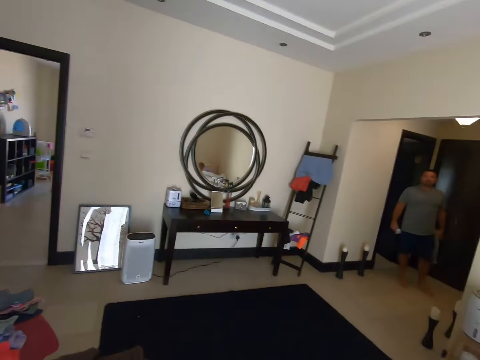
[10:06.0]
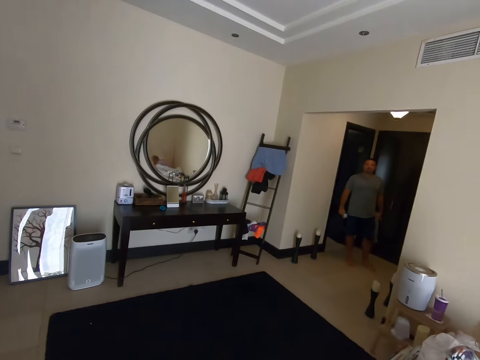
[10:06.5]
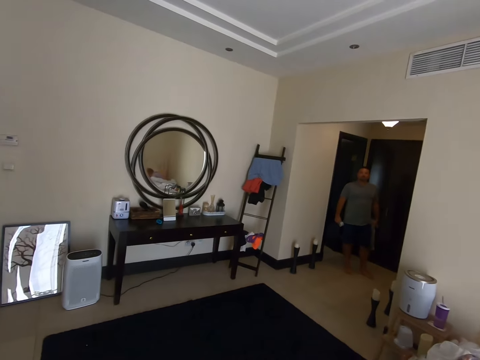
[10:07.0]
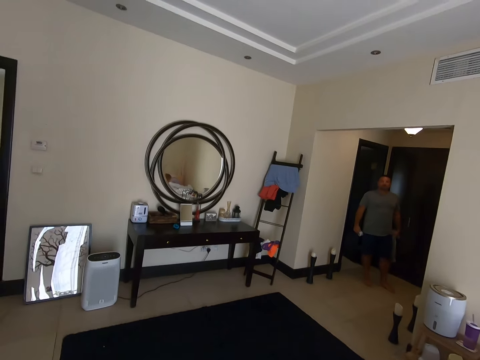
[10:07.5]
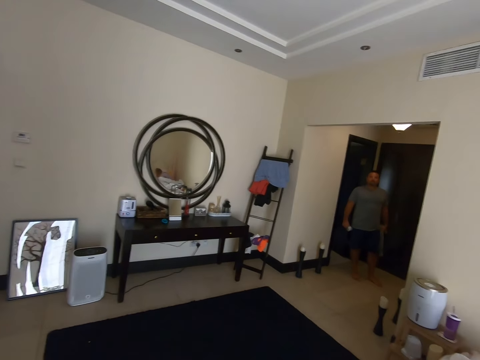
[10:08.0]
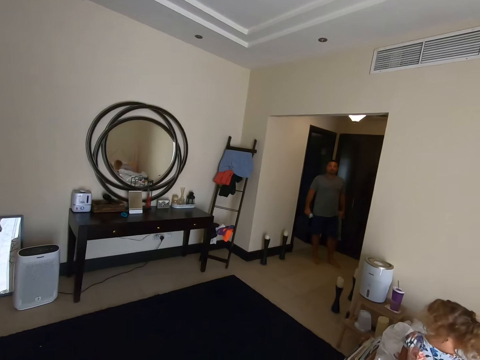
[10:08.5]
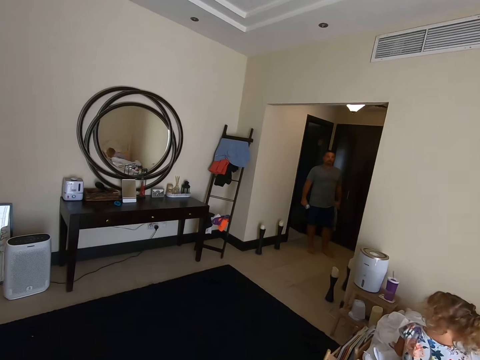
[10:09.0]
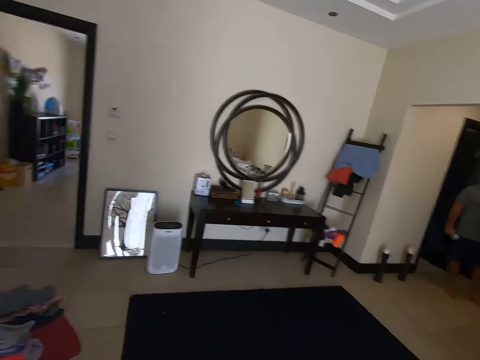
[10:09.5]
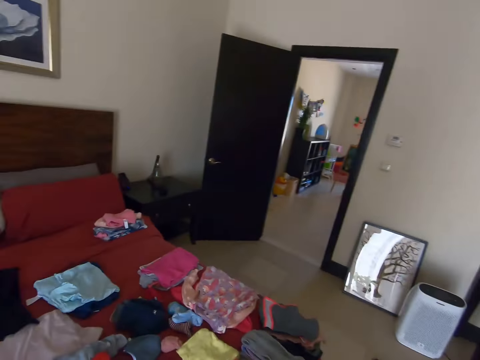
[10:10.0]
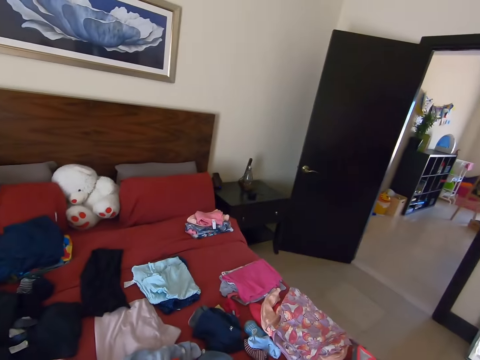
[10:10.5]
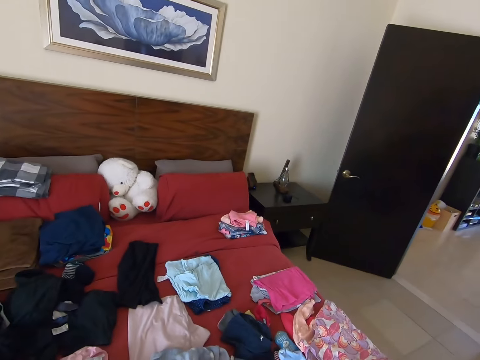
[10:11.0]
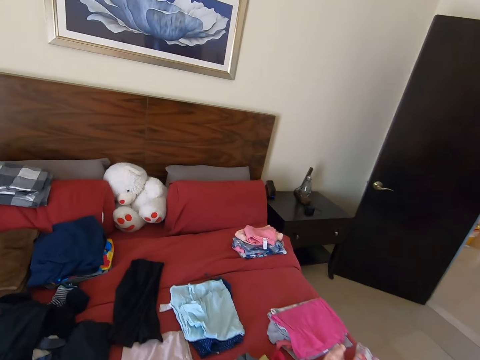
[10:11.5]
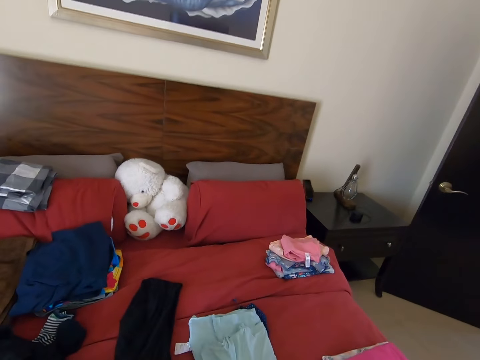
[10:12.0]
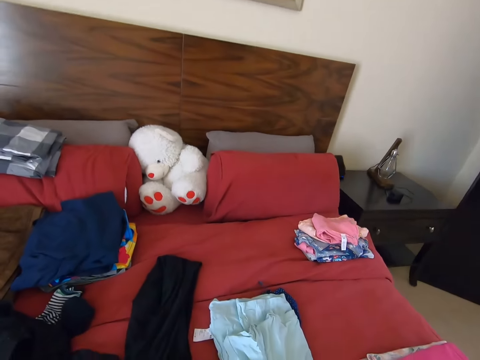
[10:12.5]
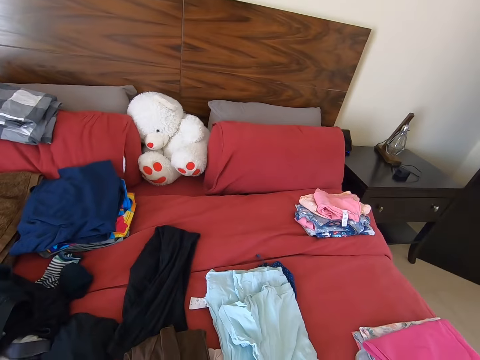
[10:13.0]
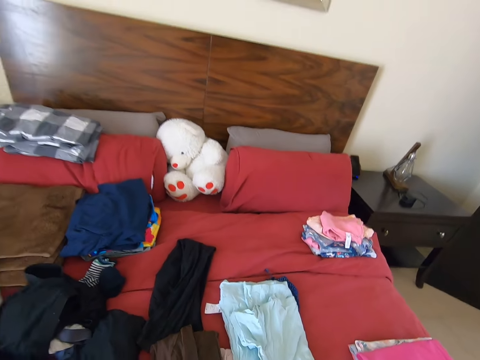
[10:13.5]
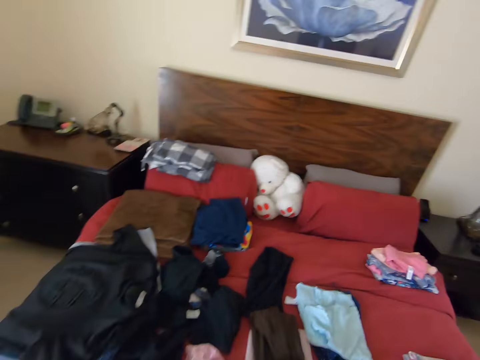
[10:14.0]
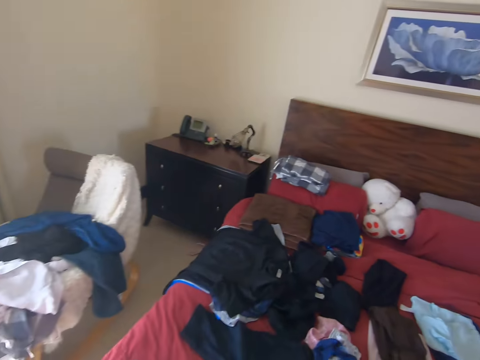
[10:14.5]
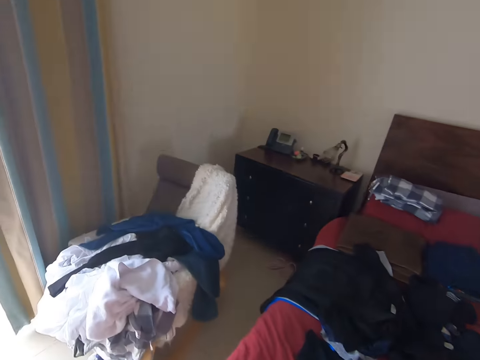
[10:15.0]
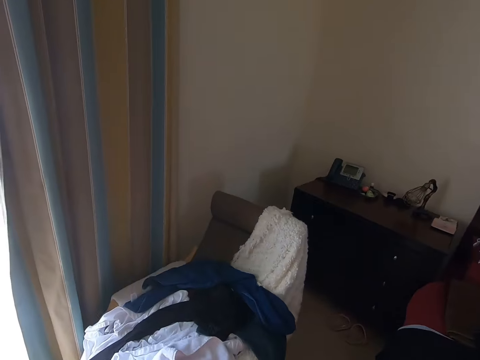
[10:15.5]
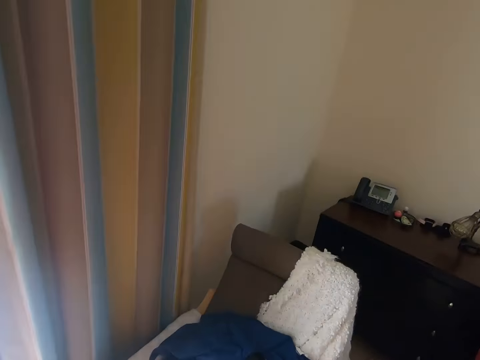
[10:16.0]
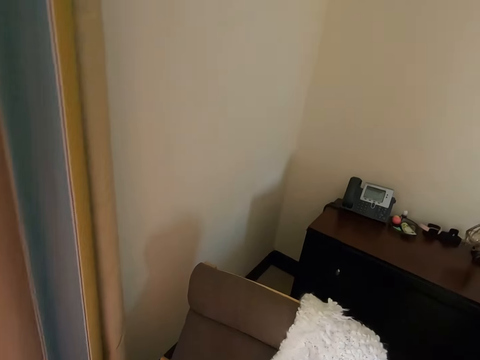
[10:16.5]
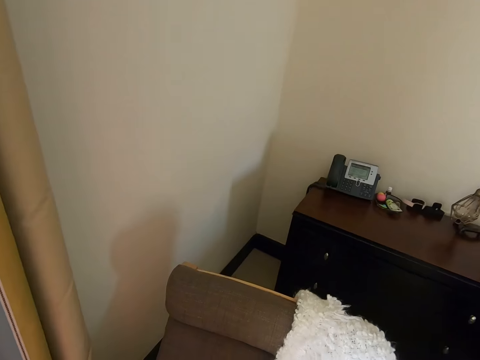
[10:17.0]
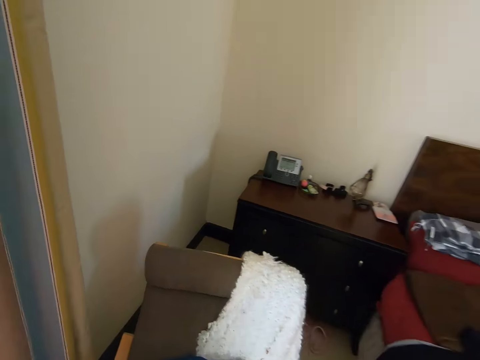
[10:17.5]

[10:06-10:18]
The camera wearer dialogues with a person. They hold a cloth. They dialogue with a man. They turn around. They look around and dialogue with the man. They do something and dialogue with the person. They hold clothes on the bed. They walk in the room and dialogue with the person. They turn around.

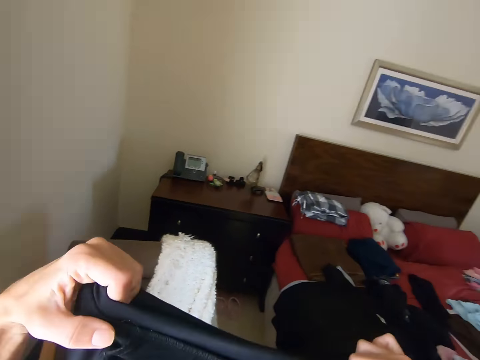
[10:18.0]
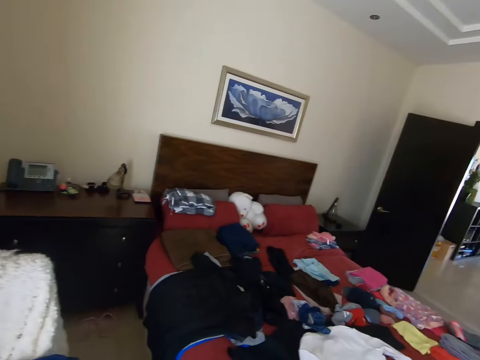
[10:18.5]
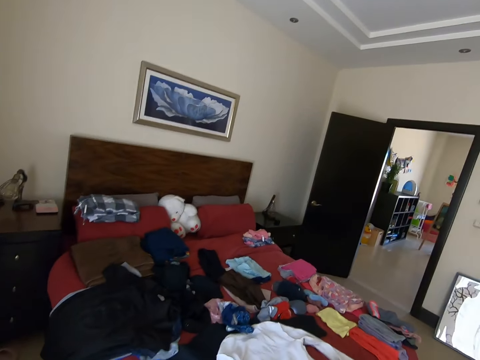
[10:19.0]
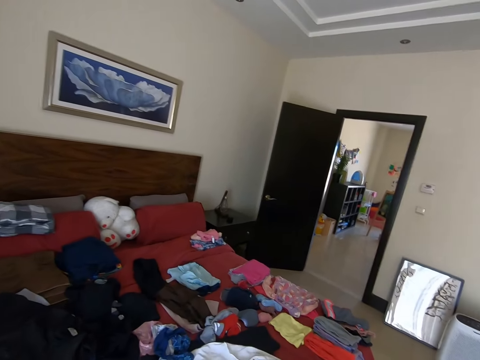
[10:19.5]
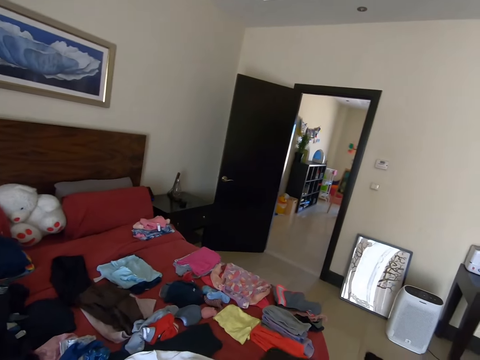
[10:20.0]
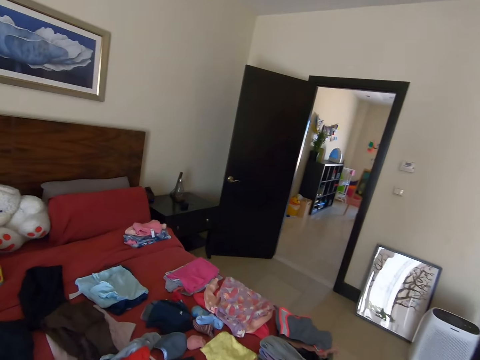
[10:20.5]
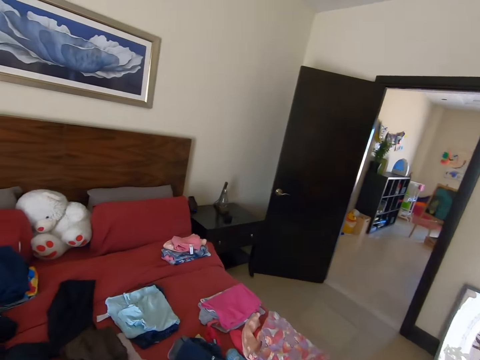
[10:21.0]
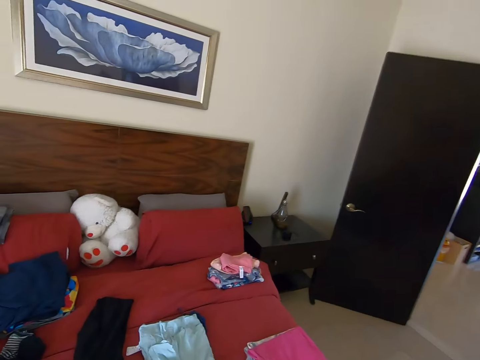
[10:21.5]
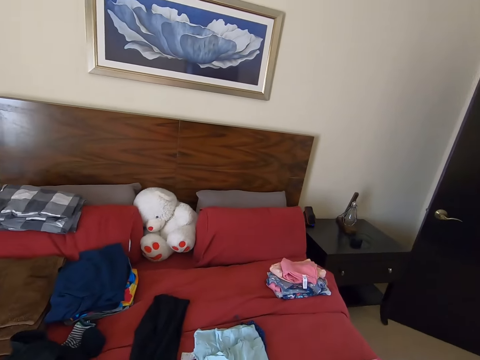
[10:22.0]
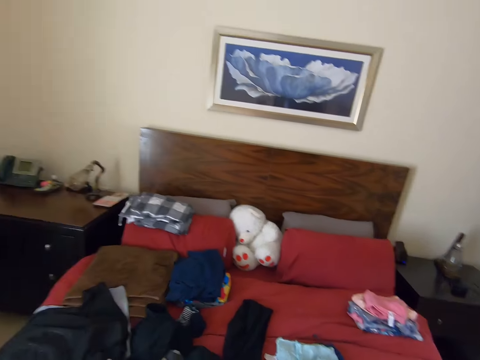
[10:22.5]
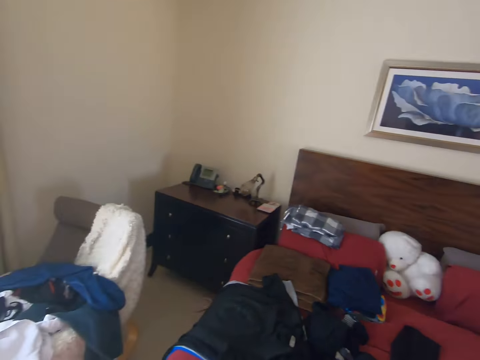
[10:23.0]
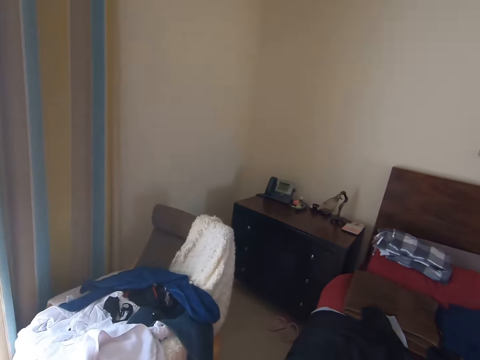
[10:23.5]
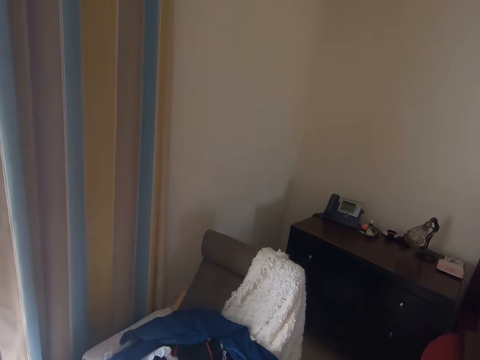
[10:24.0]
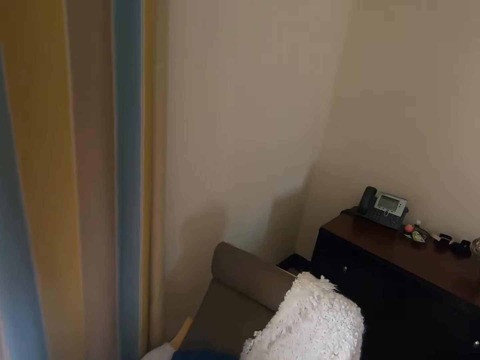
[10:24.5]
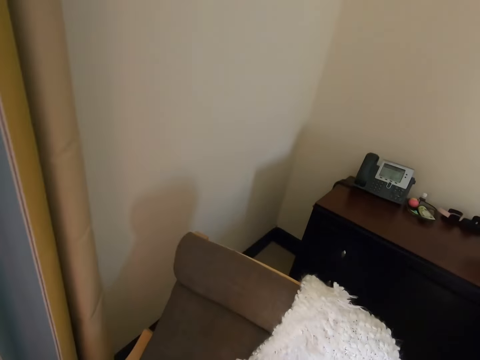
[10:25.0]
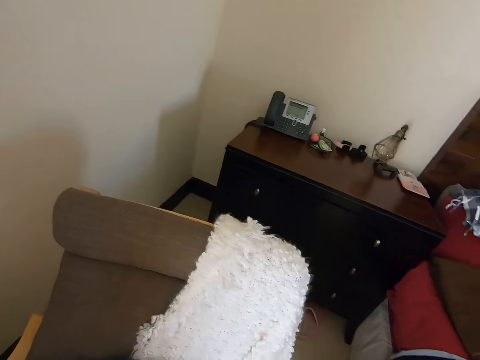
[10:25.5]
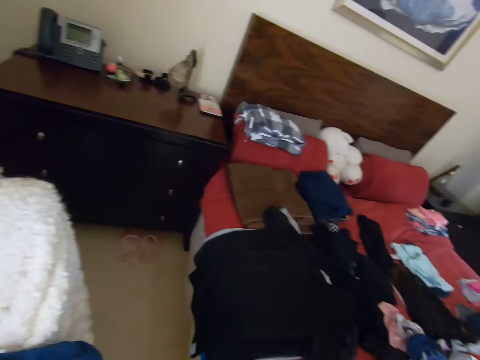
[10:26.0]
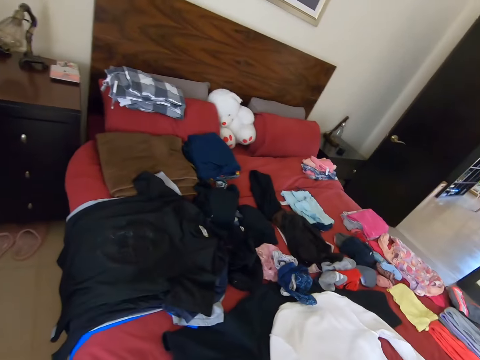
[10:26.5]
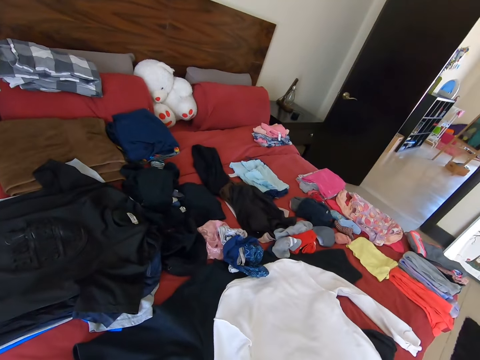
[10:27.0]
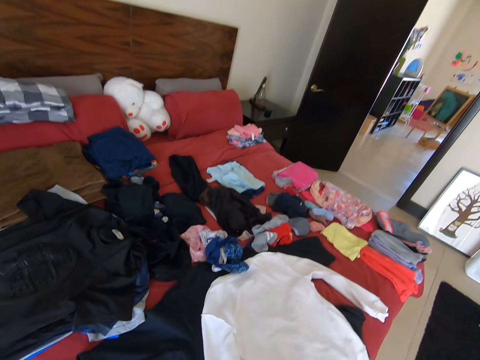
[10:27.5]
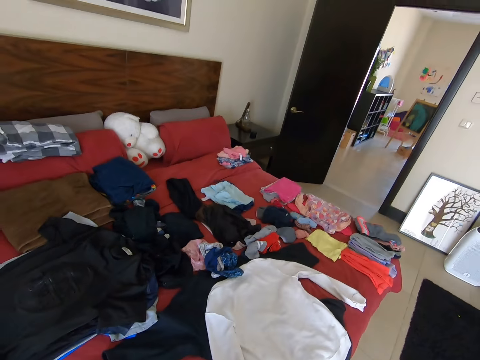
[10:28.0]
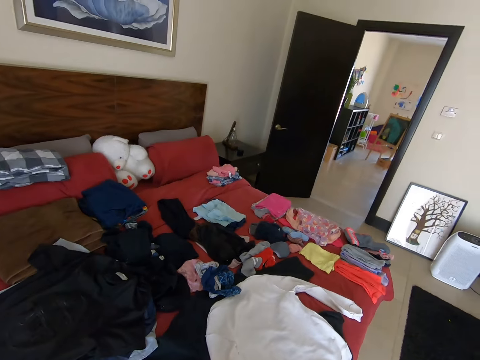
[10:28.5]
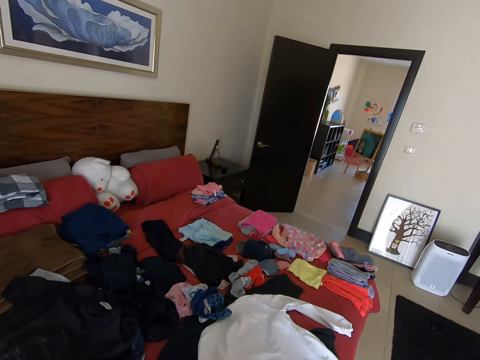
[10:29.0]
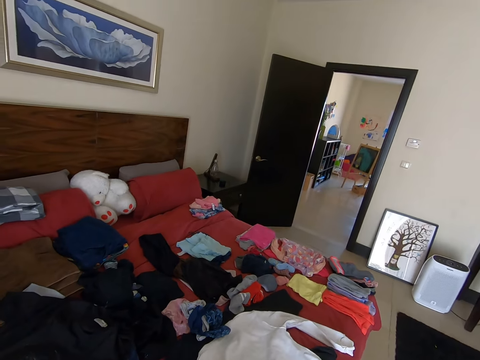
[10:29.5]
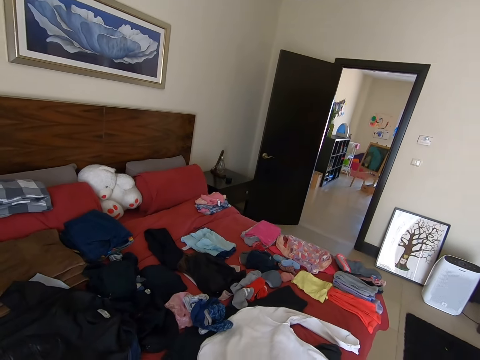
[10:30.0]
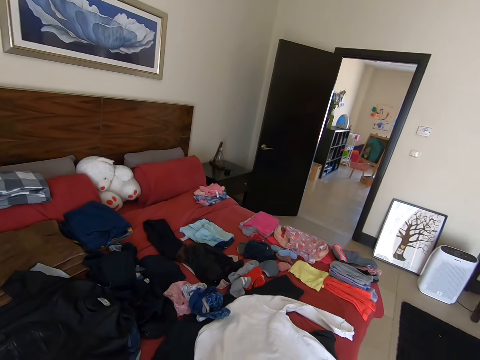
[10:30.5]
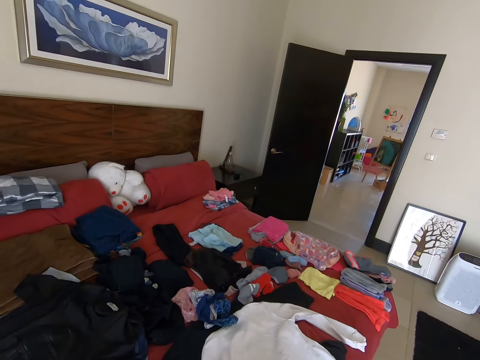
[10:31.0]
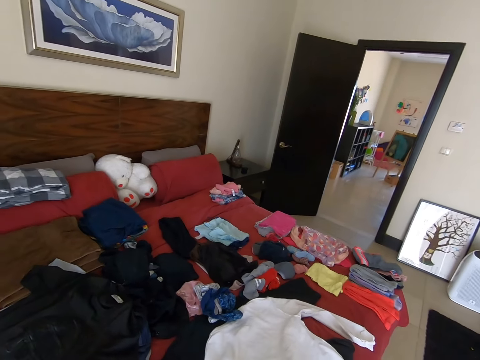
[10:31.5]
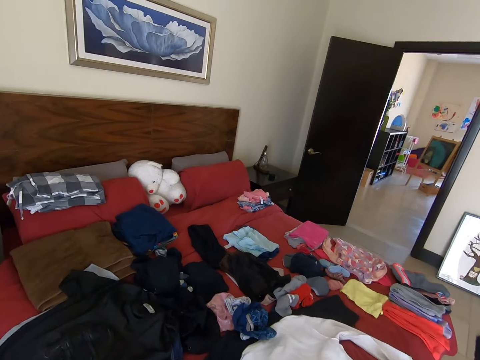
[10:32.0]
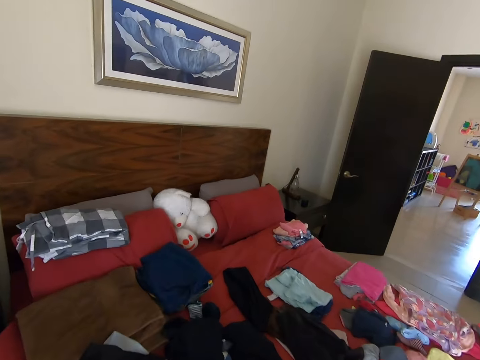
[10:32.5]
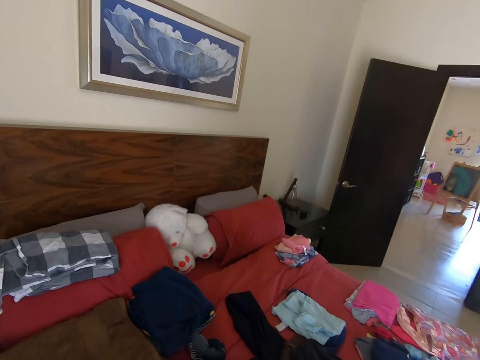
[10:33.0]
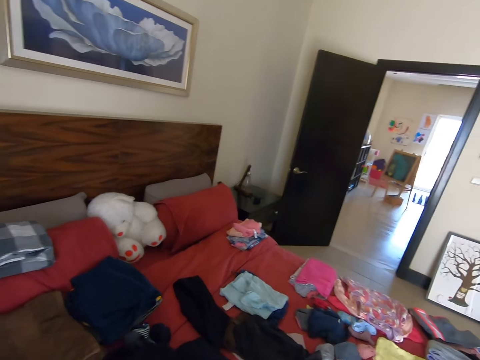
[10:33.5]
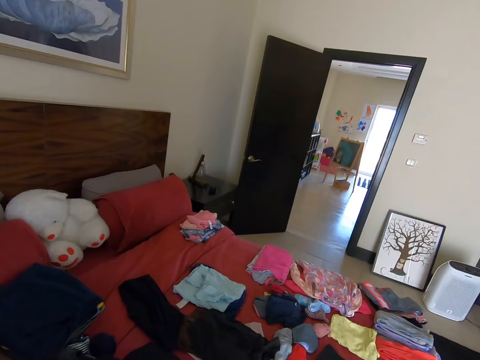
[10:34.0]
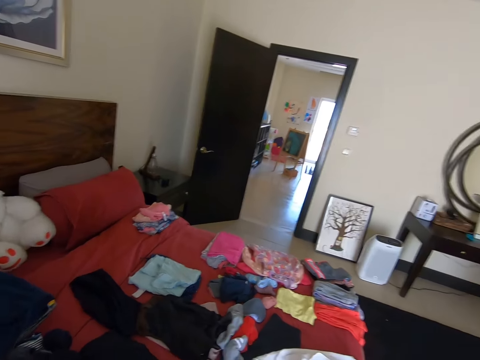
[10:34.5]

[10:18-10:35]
The camera wearer holds a cloth and dialogues with a person. They walk in the room. They turn around. They turn around again. They dialogue with the person. They walk in the room and dialogue with the person. They look at clothes on the bed and dialogue with the person. They put a cloth on the bed. They turn around.
